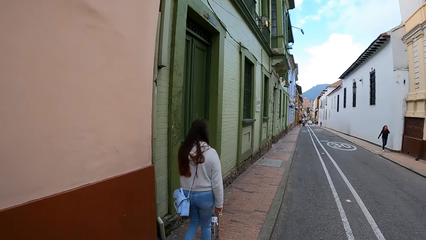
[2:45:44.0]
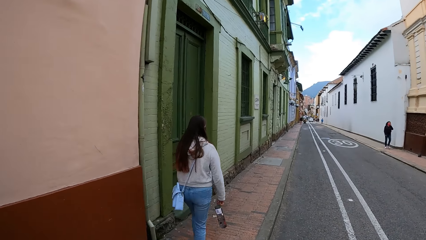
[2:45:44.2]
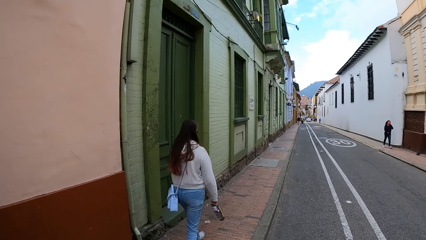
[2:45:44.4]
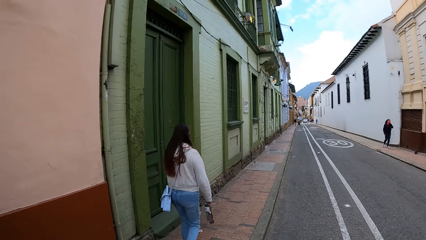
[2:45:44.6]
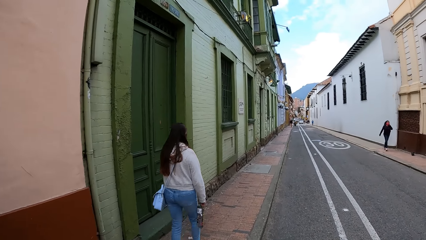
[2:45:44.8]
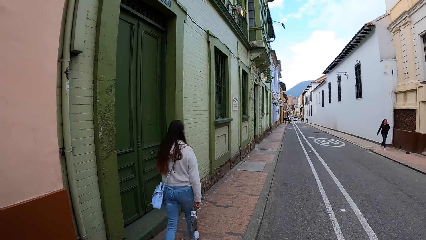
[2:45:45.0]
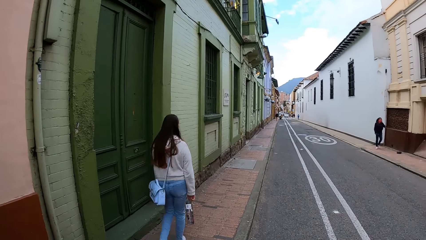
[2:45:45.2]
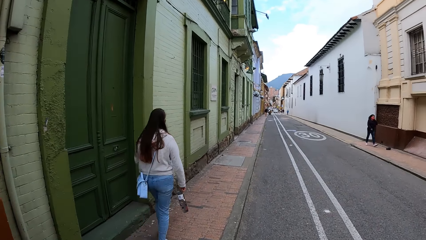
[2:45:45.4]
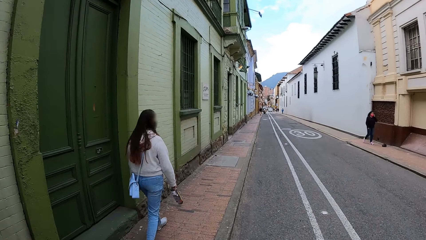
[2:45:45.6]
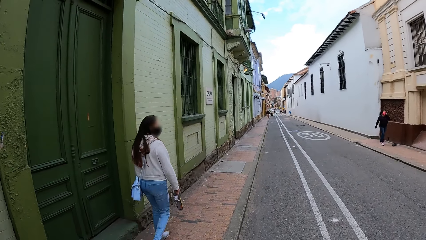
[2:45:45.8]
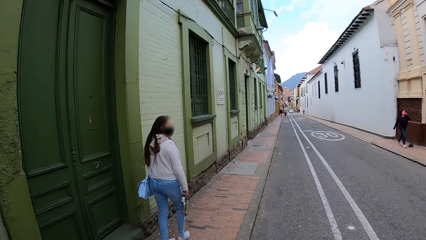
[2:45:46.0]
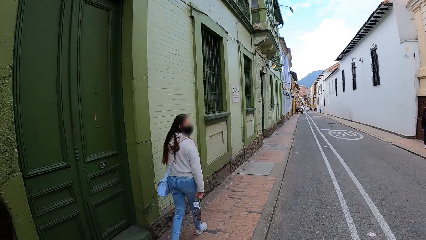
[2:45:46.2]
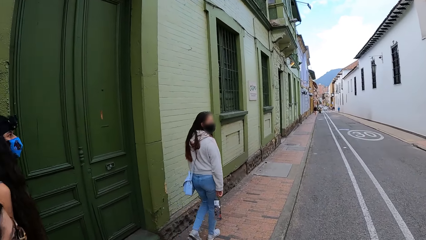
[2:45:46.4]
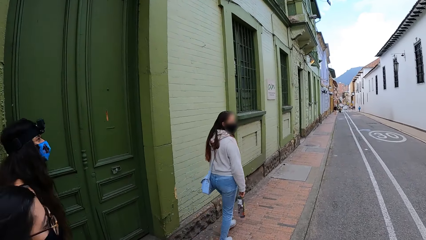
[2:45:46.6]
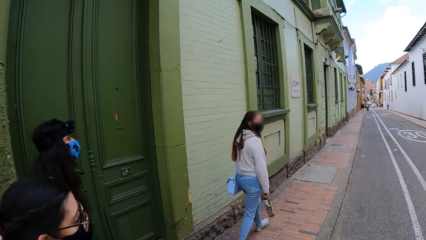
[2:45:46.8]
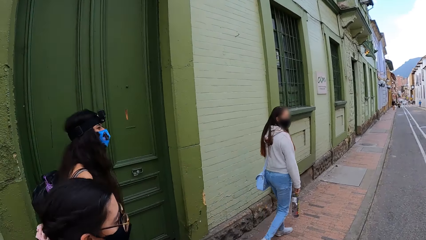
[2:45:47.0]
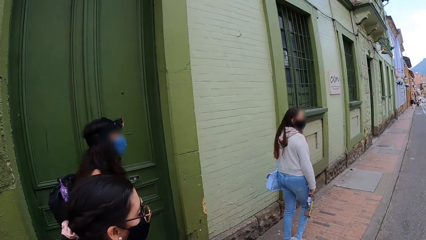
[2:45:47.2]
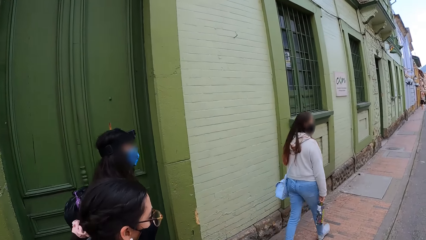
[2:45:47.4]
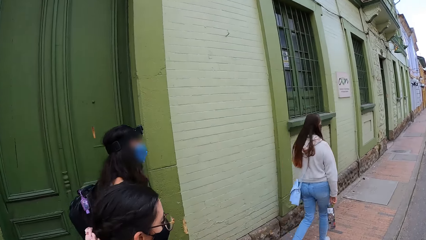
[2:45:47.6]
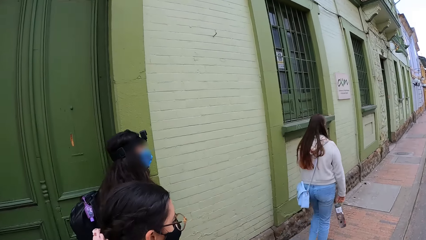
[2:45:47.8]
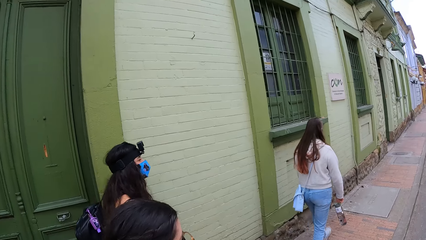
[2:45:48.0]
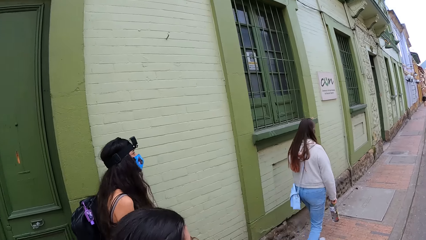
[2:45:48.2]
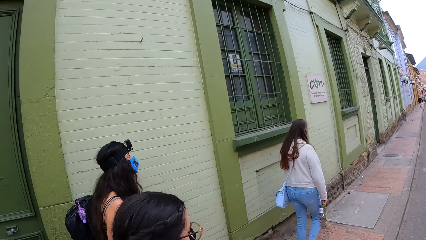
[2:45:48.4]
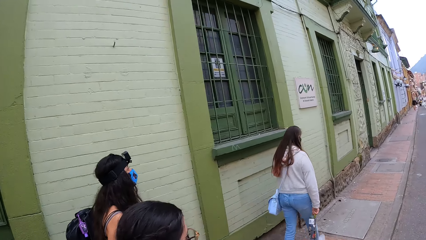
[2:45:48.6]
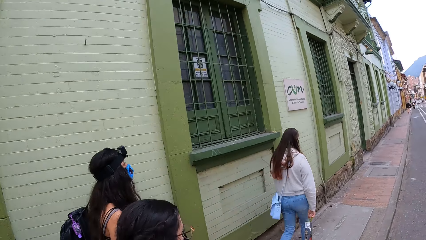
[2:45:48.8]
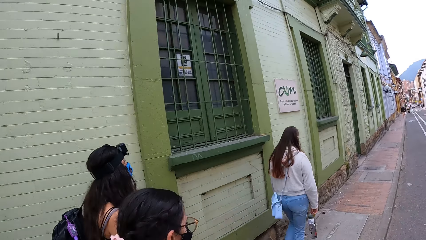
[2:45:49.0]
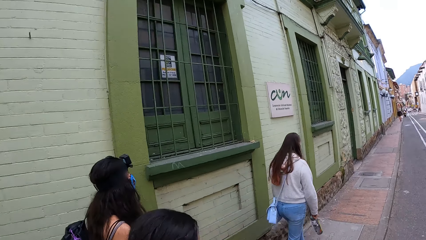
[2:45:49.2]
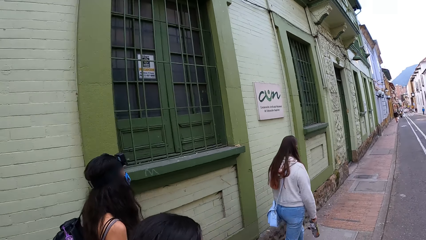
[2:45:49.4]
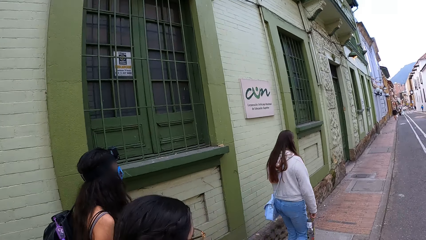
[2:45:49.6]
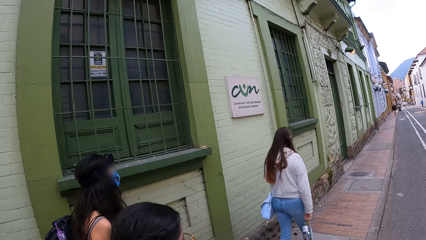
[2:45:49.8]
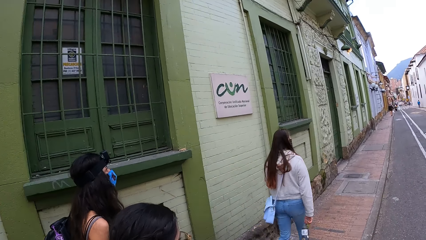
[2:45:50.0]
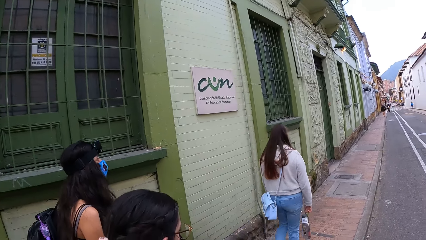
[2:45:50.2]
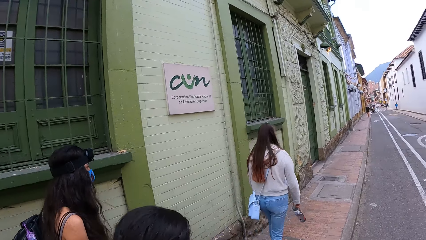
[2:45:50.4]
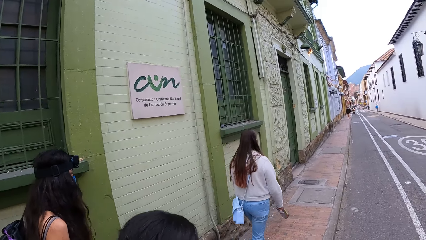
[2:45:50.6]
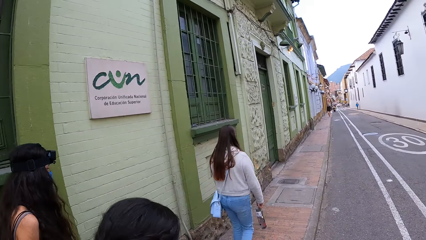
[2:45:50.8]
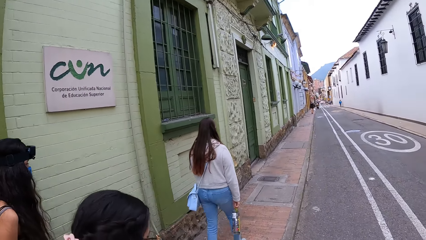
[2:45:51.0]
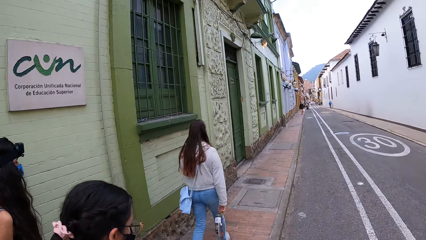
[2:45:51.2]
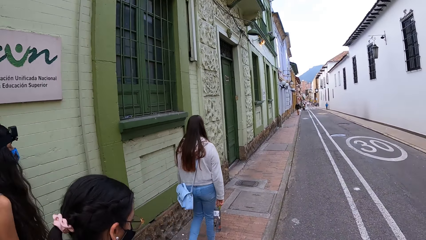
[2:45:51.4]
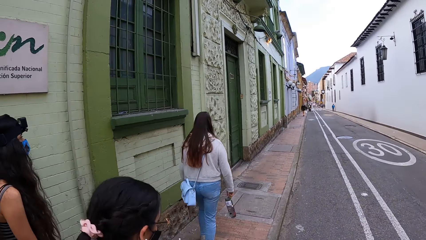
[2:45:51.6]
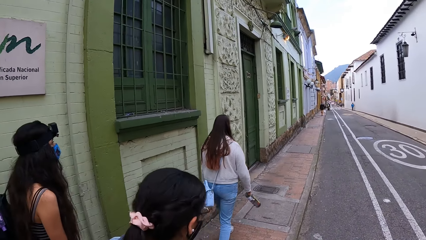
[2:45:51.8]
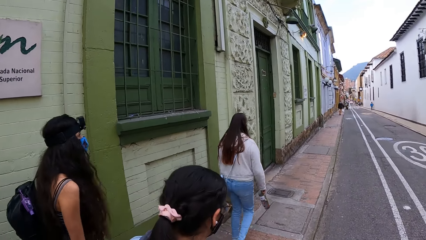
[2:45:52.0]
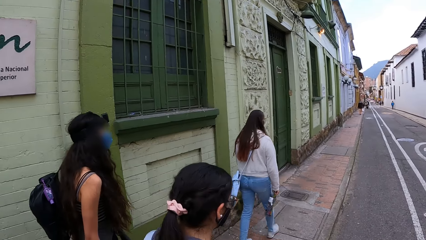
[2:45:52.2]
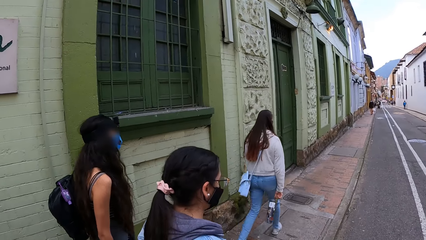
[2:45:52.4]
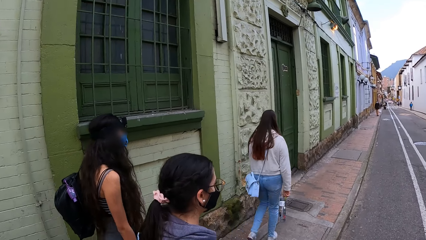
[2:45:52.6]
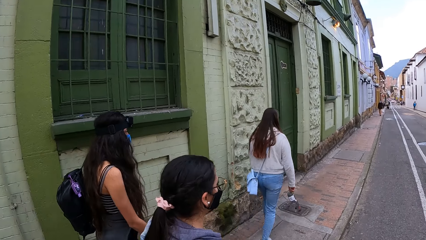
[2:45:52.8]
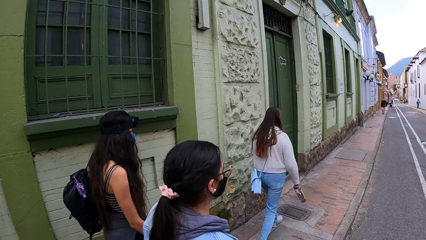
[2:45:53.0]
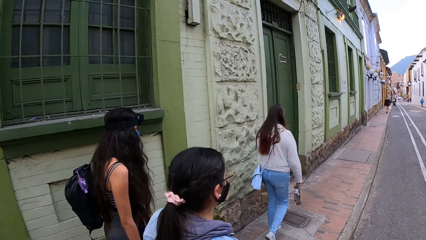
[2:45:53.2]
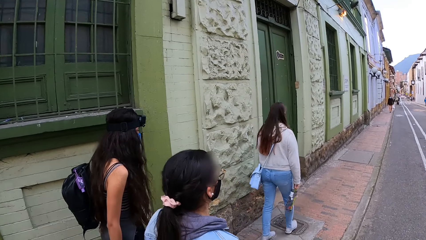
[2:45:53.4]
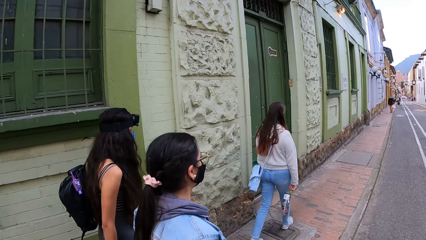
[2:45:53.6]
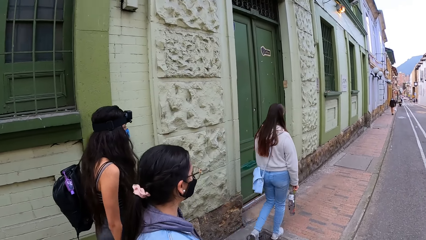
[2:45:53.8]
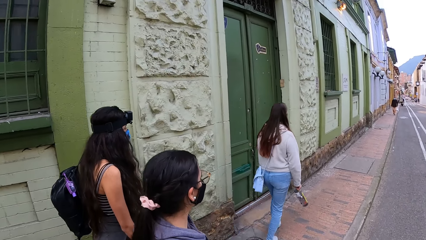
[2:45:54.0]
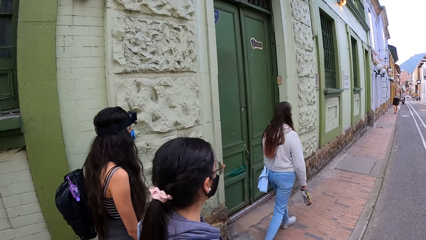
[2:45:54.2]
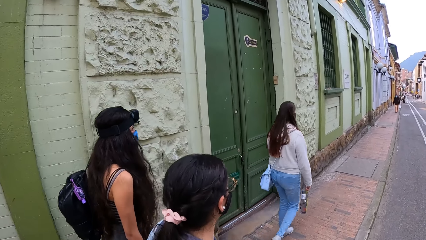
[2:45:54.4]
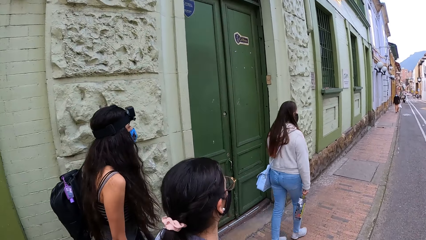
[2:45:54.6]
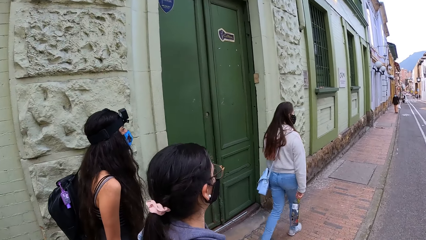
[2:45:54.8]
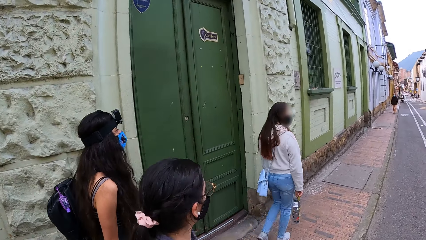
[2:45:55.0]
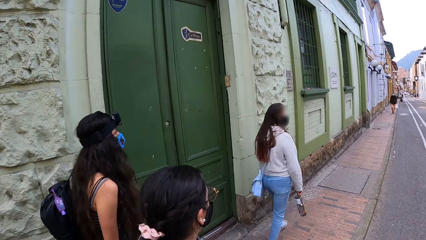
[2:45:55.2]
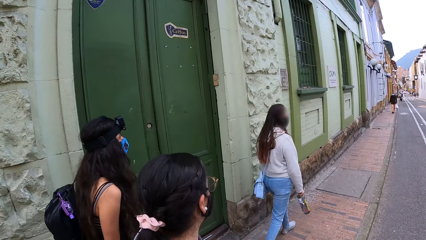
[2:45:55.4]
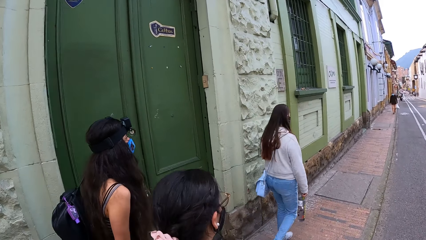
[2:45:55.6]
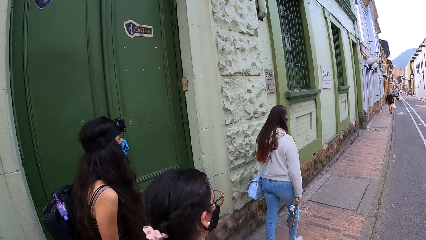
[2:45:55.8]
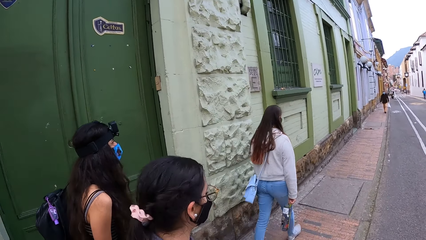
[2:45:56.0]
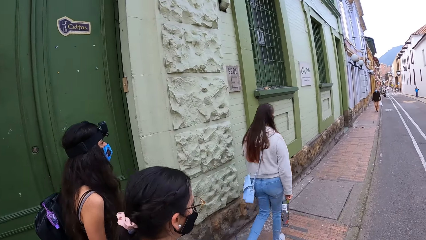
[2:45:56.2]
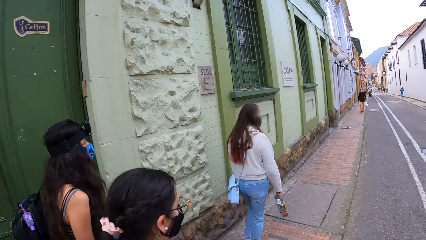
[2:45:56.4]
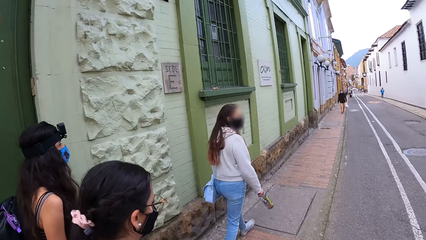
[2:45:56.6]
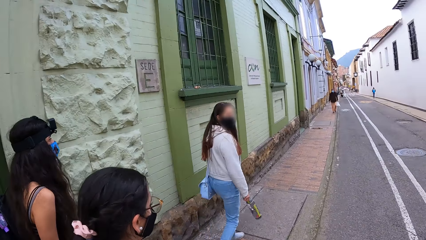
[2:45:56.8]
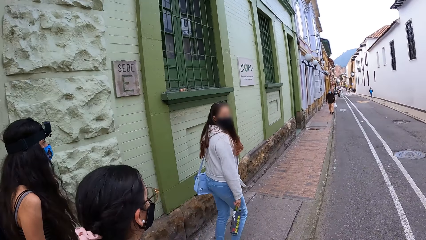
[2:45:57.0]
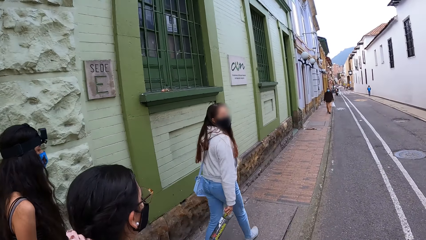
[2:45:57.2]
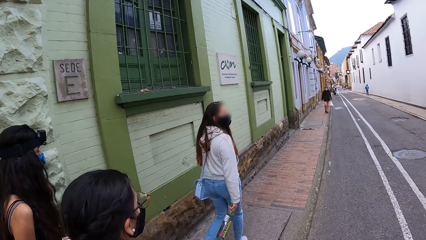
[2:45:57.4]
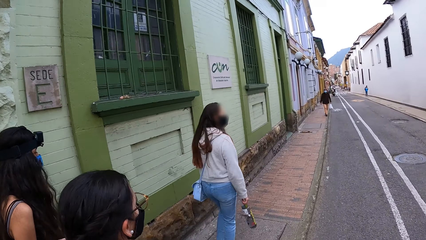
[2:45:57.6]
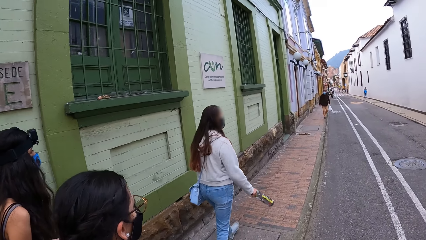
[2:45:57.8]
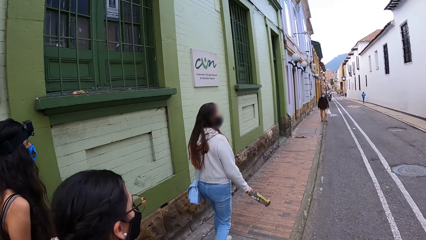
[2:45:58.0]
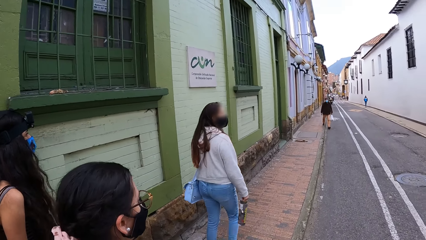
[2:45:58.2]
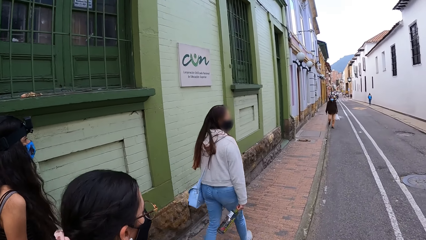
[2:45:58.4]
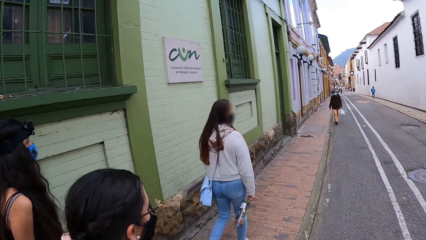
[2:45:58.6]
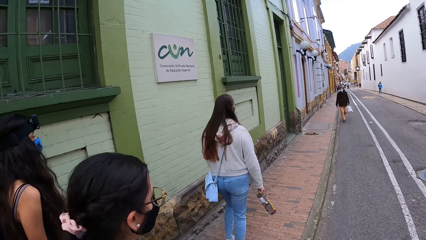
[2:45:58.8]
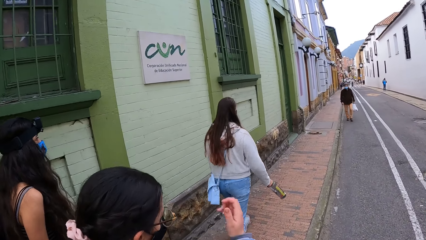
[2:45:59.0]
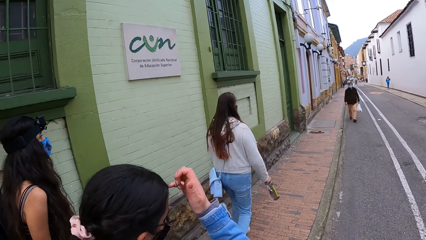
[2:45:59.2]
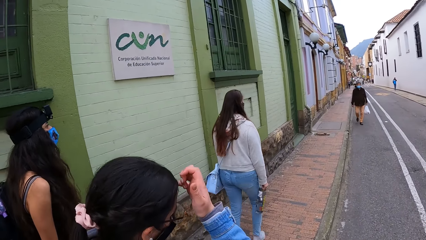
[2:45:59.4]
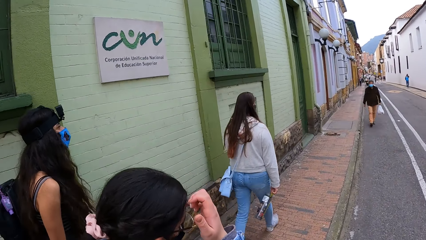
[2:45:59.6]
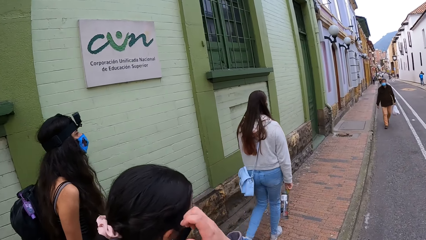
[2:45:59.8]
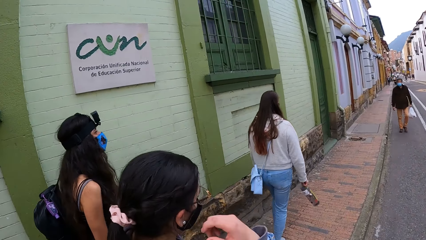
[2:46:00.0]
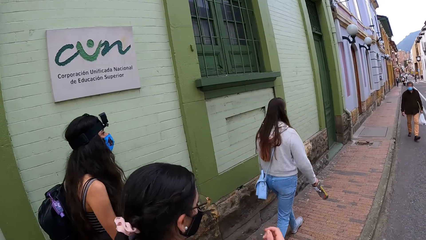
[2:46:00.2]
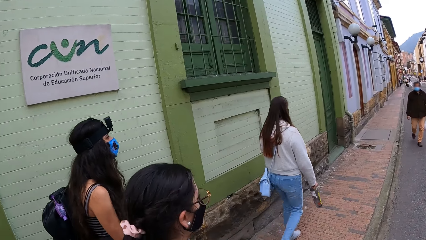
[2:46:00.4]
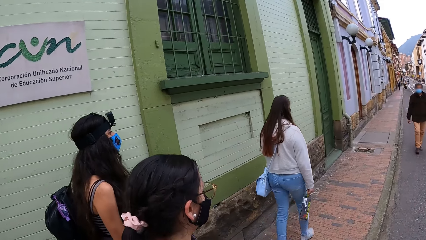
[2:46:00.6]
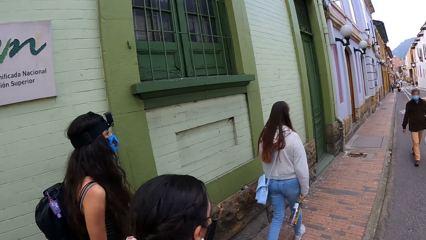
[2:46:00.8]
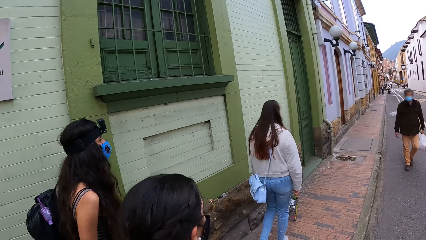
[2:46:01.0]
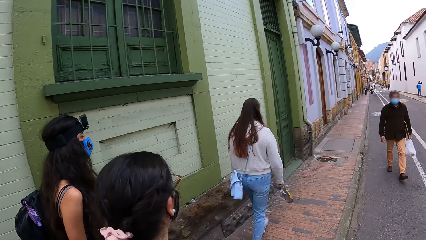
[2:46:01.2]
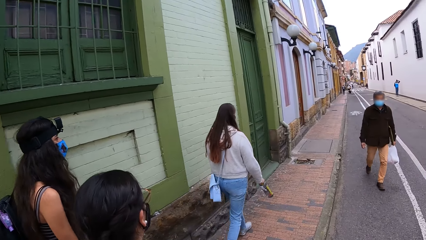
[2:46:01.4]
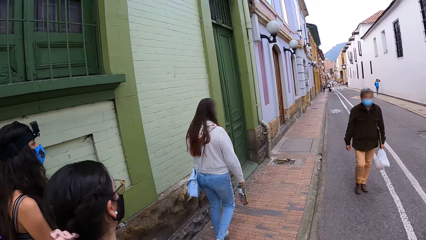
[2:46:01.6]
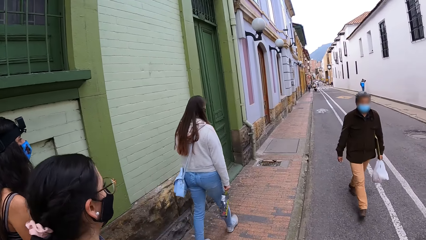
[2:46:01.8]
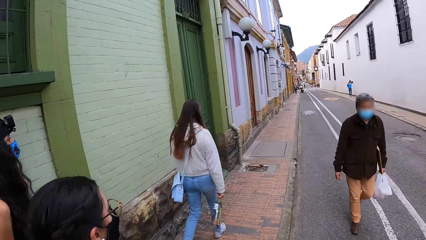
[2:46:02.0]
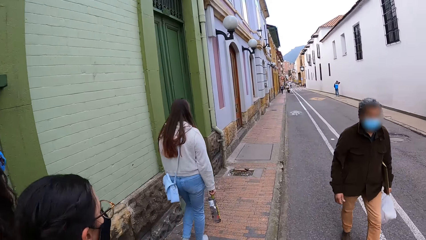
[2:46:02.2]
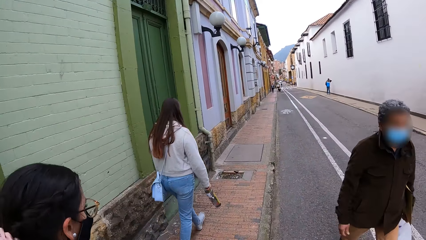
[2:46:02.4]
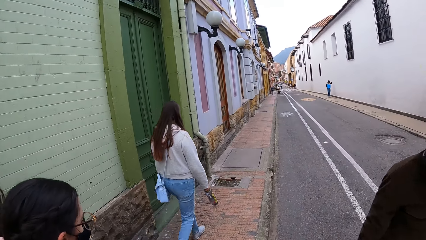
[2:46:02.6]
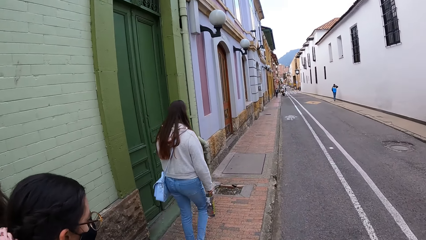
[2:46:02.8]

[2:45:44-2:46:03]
A lady walks in the pavement. Another lady walks in the pavement. A lady touches hair.
